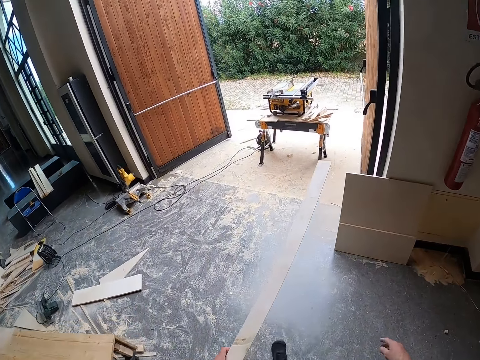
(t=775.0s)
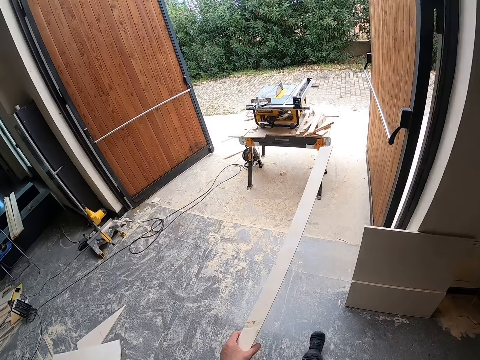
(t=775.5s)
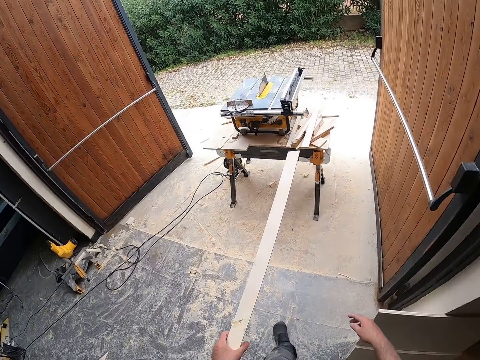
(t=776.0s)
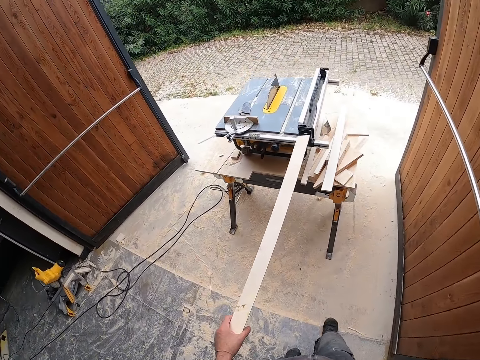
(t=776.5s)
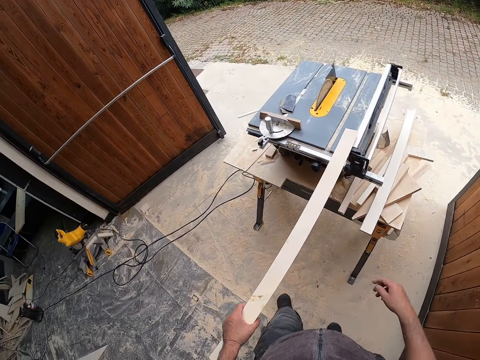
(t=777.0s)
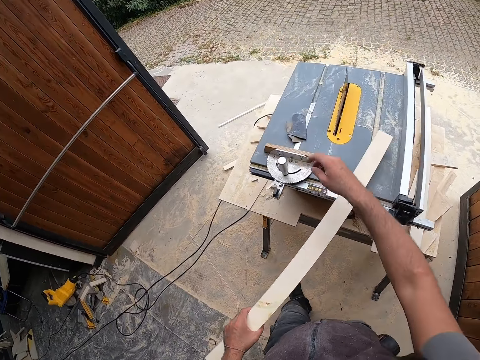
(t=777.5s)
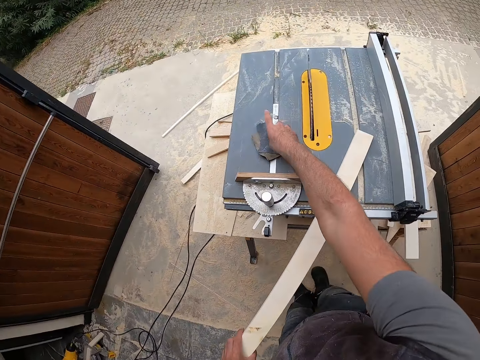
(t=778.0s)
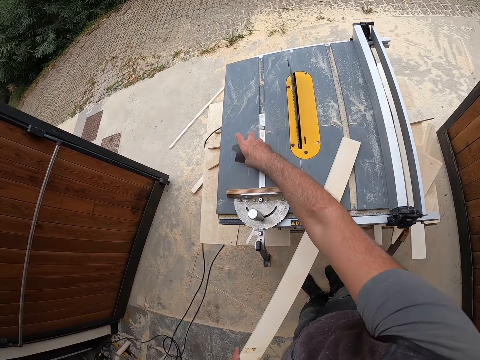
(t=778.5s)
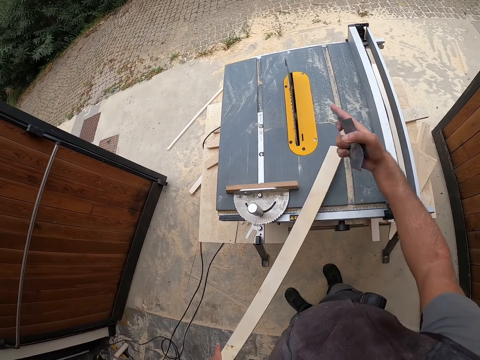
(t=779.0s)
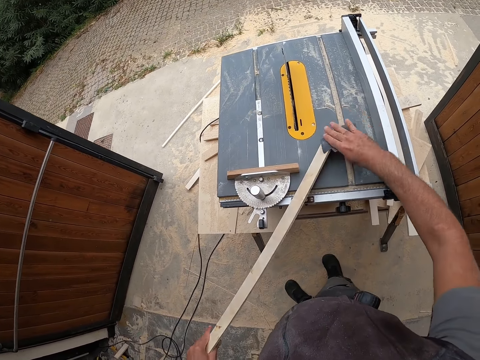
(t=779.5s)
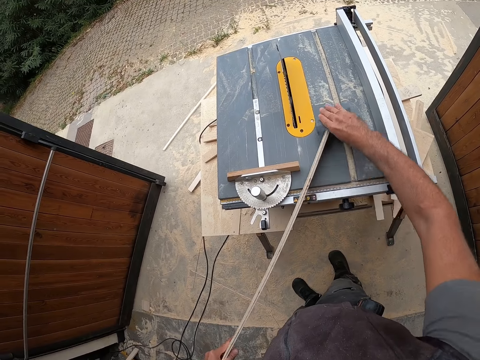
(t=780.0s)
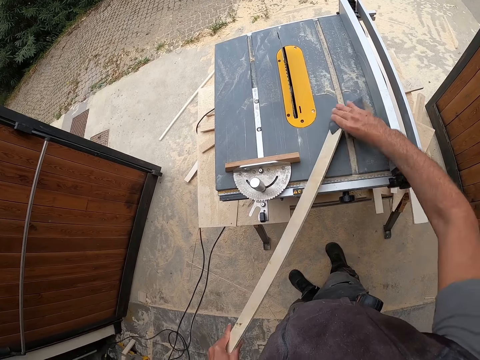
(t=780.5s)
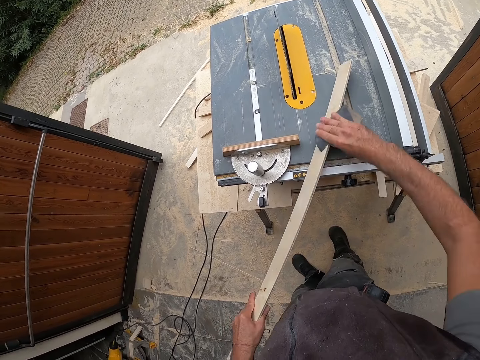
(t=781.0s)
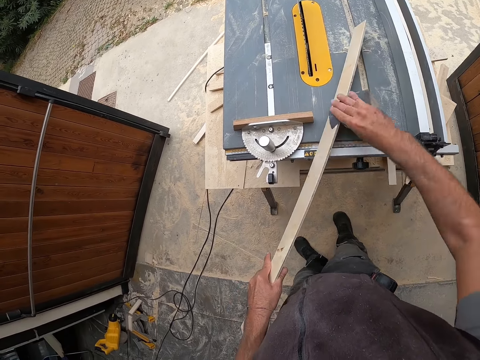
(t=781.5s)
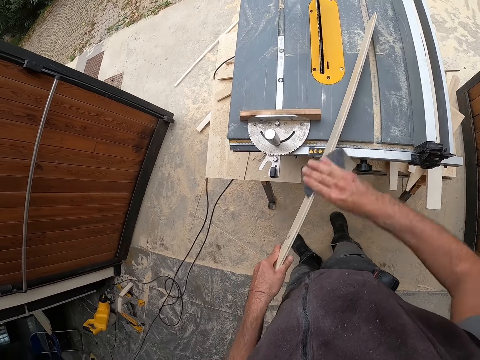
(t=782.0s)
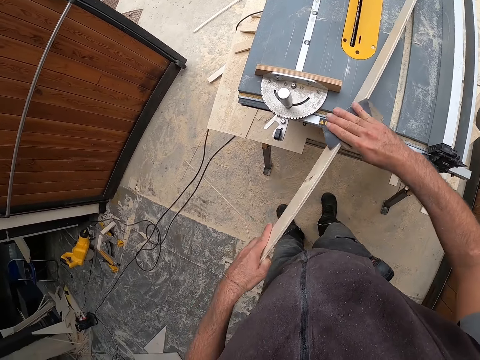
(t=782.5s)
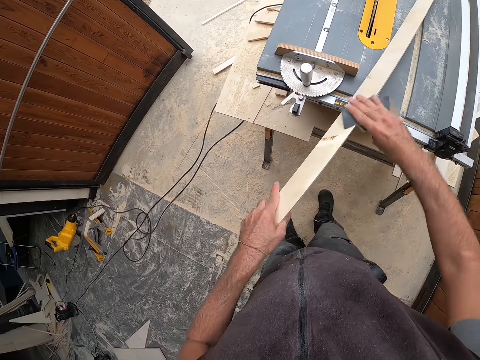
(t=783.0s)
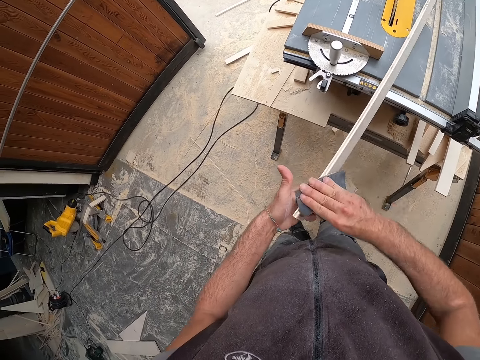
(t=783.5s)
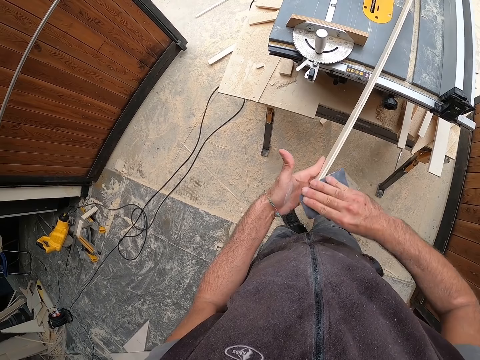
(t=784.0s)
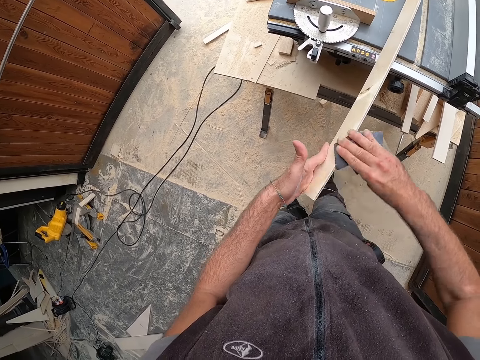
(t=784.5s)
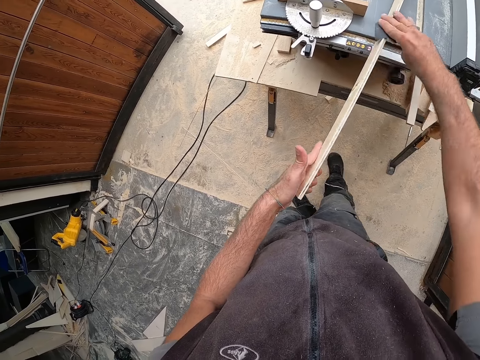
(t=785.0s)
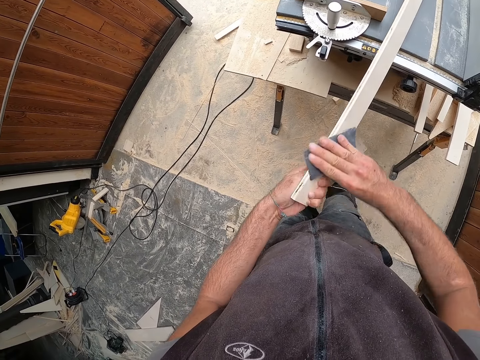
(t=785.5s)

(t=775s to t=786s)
The camera wearer places the plank in his left hand onto the table saw. He picks up the sandpaper from the table saw with his right hand. He smoothens the plank with the sandpaper in his right hand. He touches the wood.

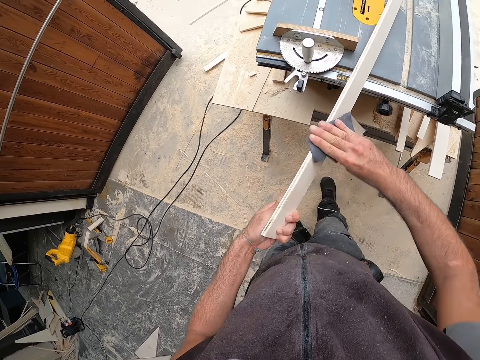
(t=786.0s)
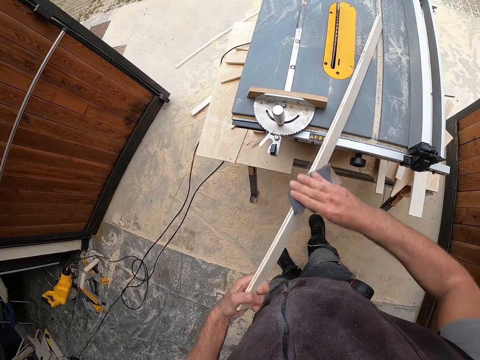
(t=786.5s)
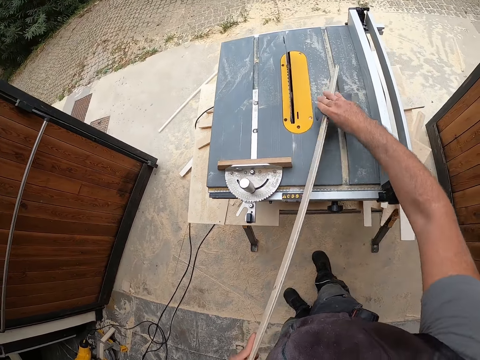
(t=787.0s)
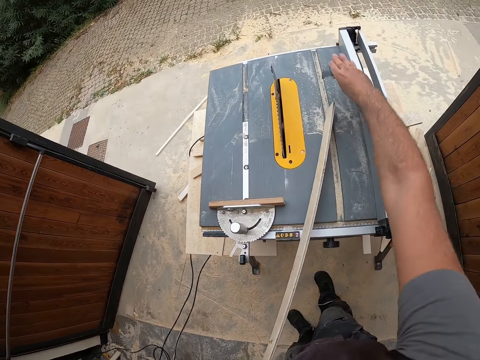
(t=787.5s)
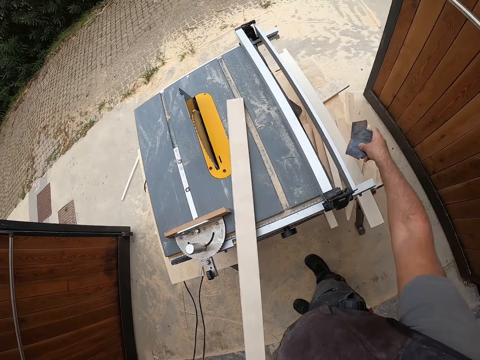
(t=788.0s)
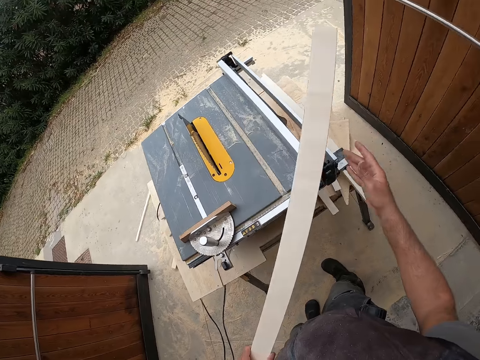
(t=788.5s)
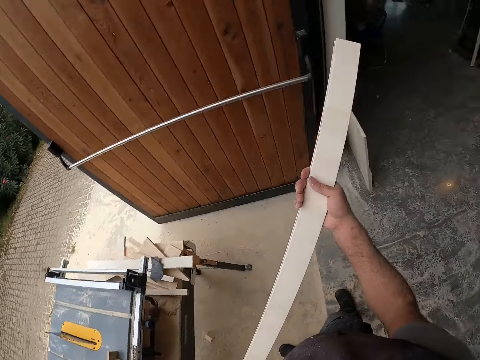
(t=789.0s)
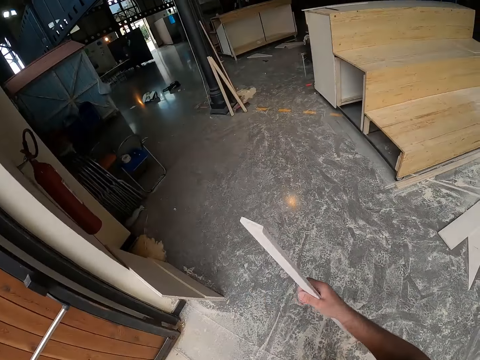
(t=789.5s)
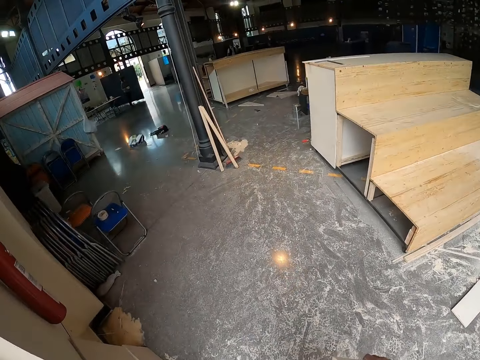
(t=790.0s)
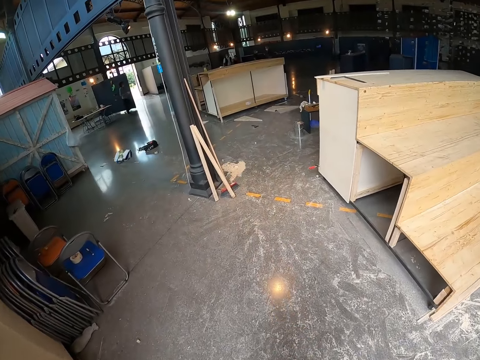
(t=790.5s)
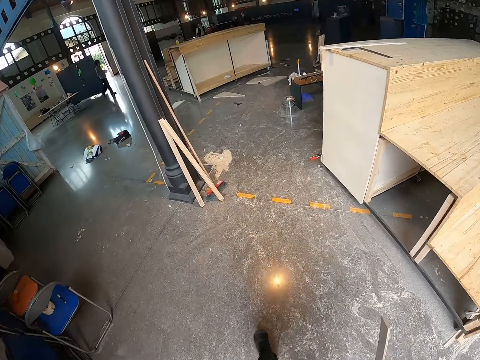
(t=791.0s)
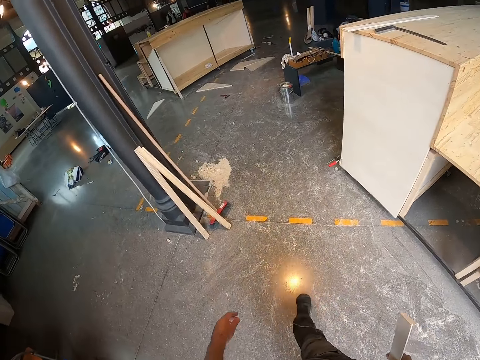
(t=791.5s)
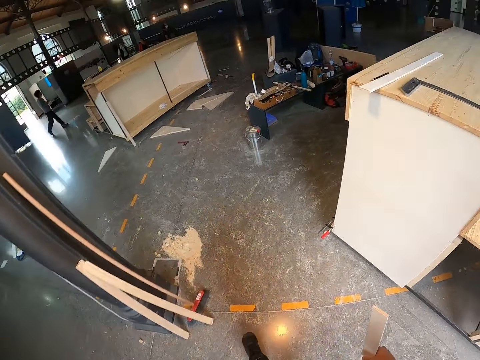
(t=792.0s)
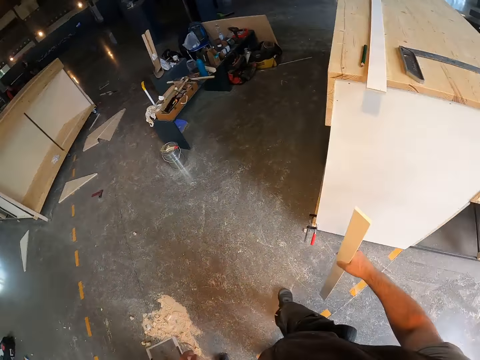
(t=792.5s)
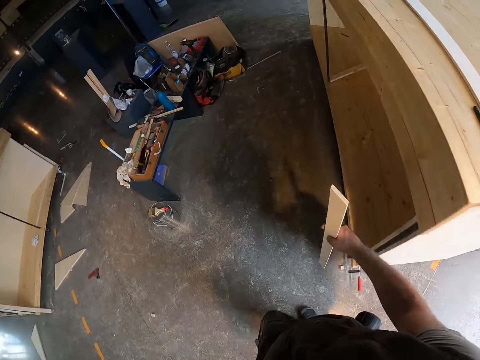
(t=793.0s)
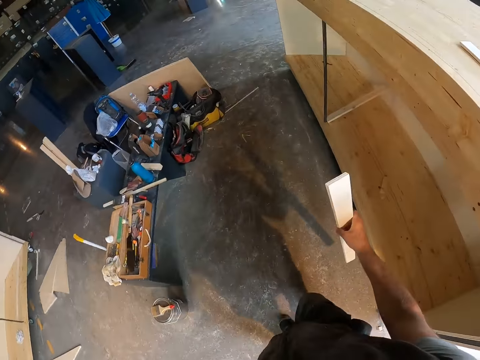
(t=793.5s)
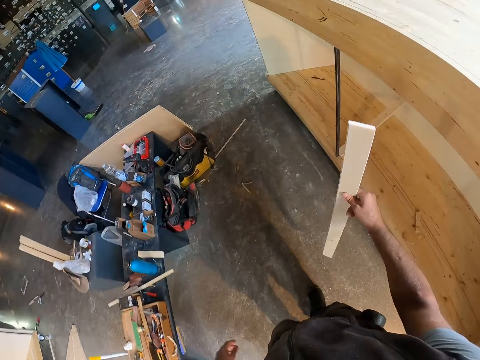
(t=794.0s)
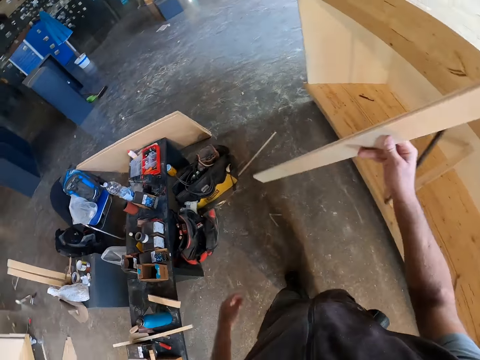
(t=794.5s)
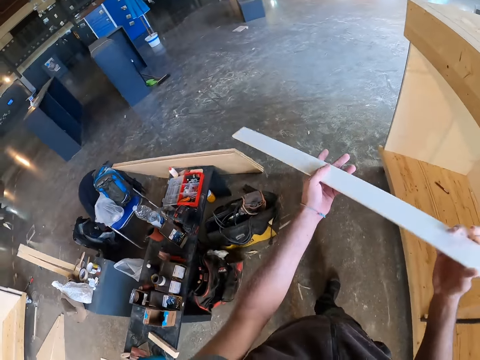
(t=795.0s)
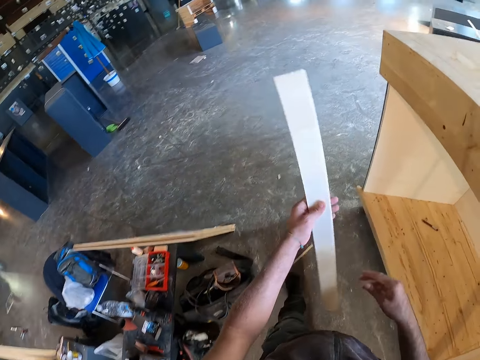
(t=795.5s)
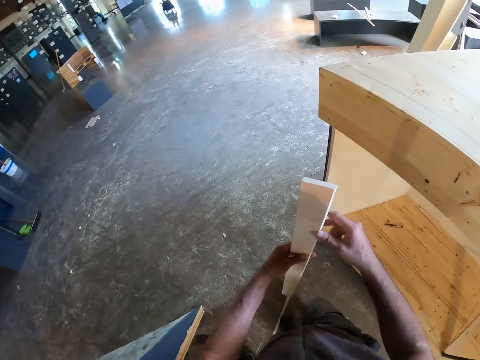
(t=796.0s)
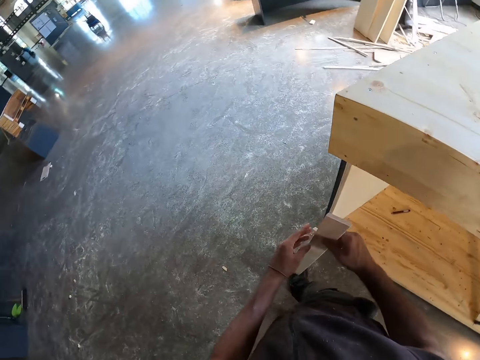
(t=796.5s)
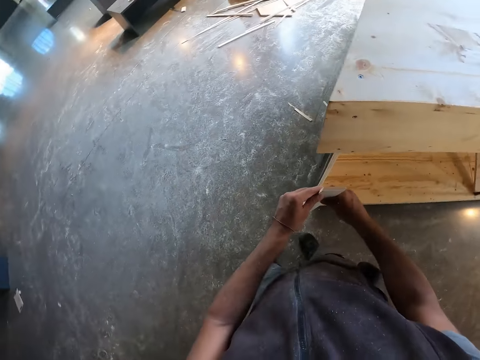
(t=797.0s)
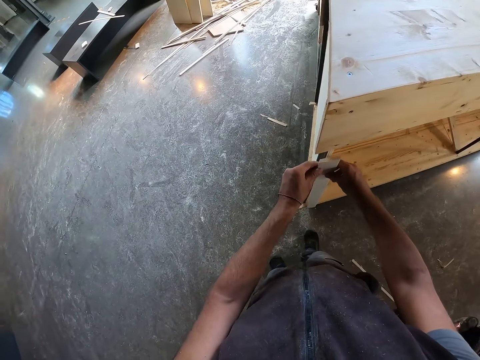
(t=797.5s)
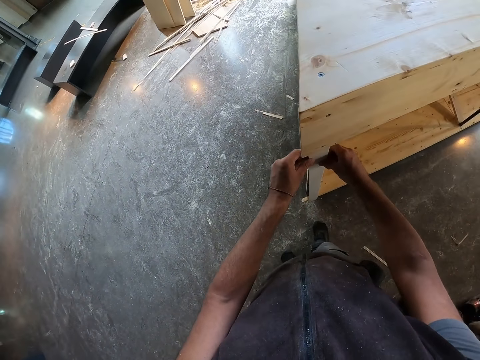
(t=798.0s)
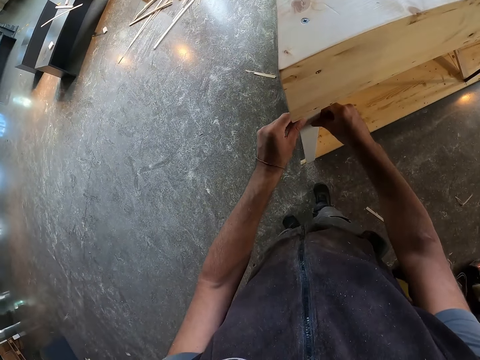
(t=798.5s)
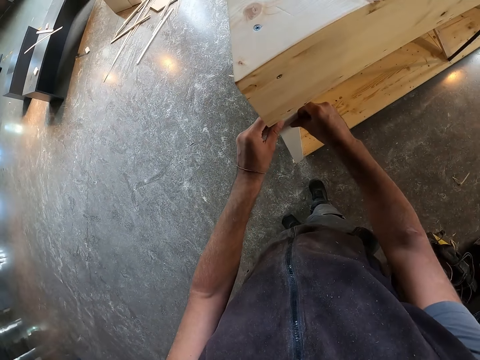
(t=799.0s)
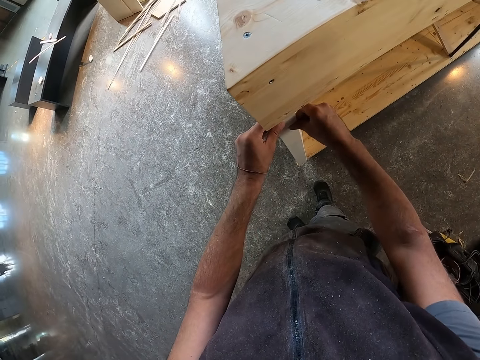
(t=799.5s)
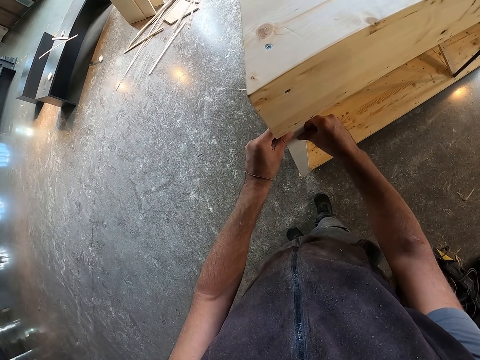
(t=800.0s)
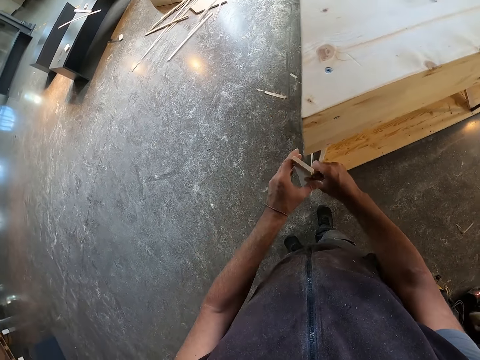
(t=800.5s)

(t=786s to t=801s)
The camera wearer drops the sandpaper onto the panel of the table saw. He passes the plank to his right hand. He walks. He passes the plank to his left hand. He holds the plank with both hands. He holds the plank against the wooden structure with both hands. He touches the wood.
